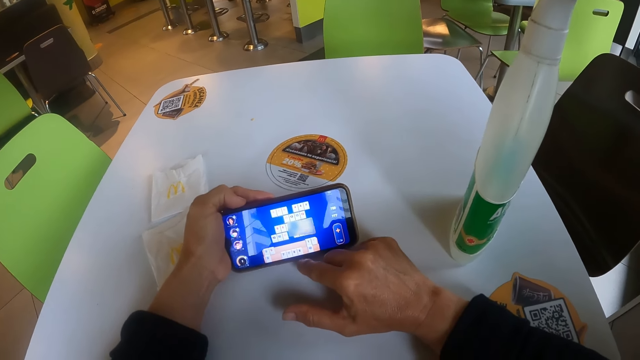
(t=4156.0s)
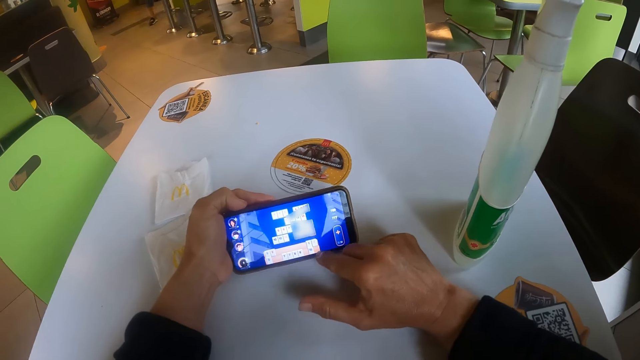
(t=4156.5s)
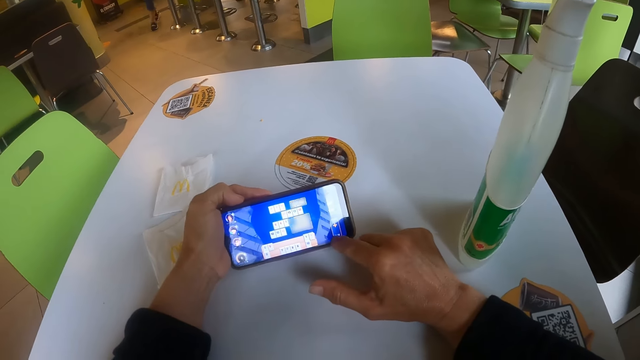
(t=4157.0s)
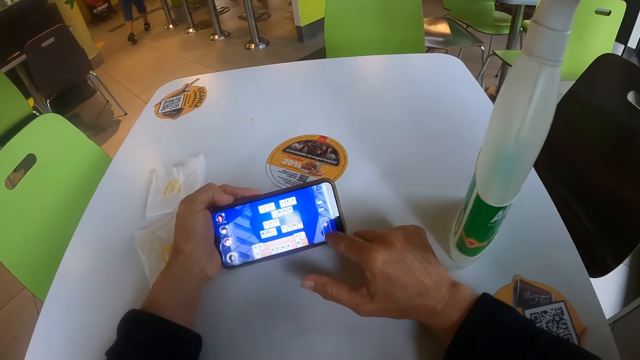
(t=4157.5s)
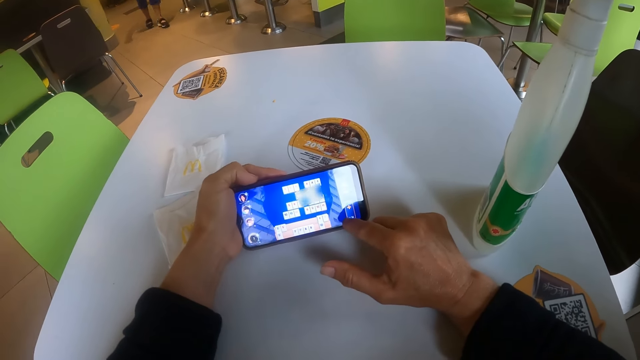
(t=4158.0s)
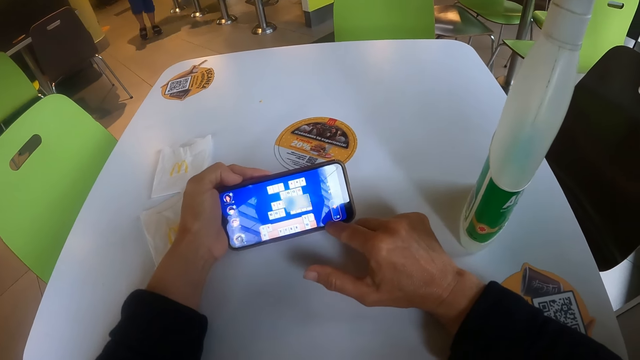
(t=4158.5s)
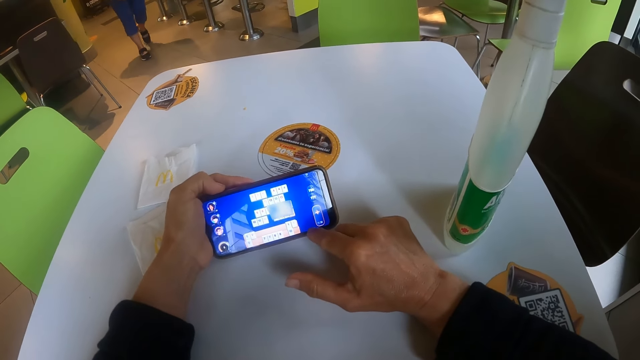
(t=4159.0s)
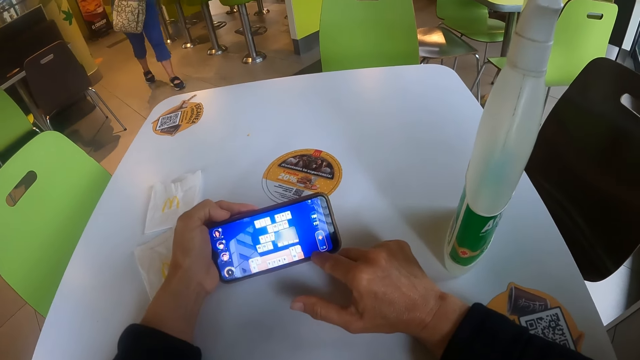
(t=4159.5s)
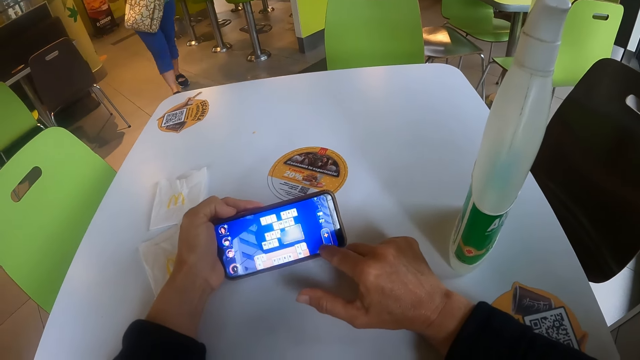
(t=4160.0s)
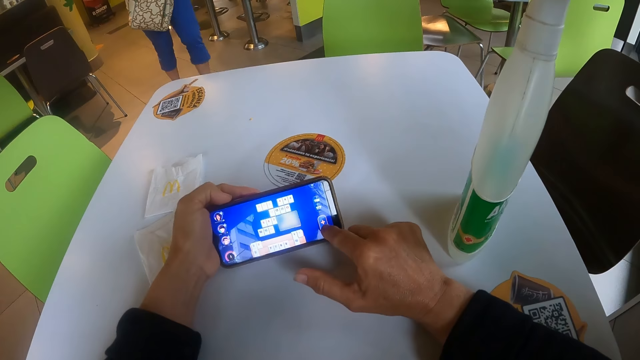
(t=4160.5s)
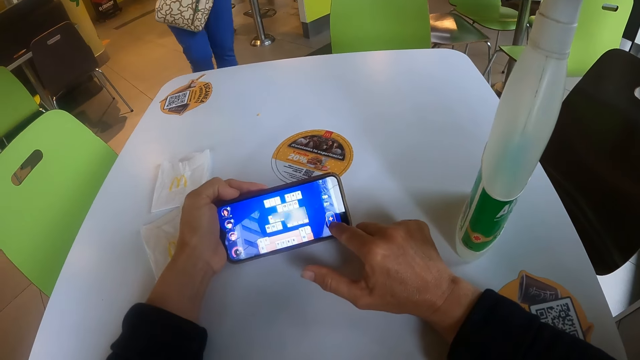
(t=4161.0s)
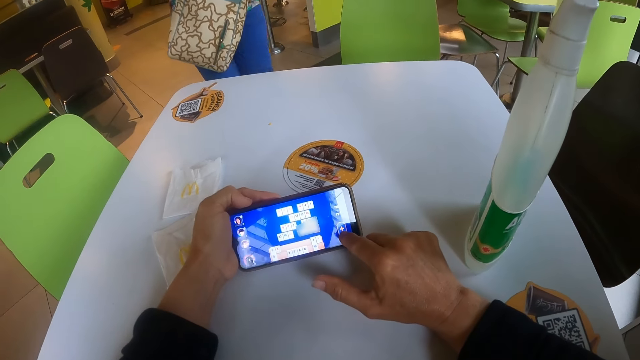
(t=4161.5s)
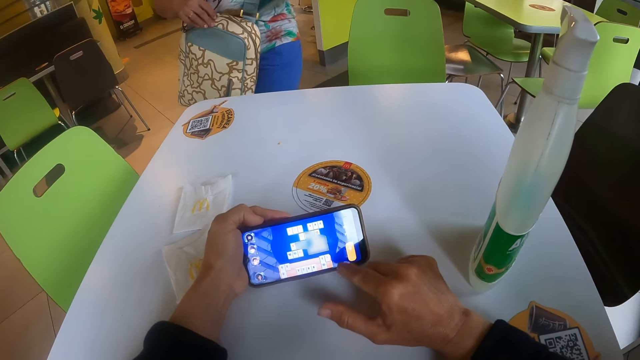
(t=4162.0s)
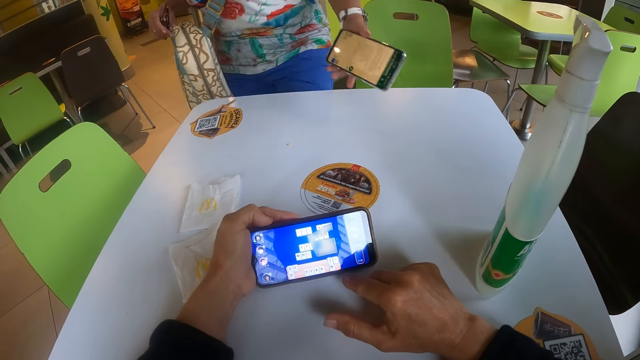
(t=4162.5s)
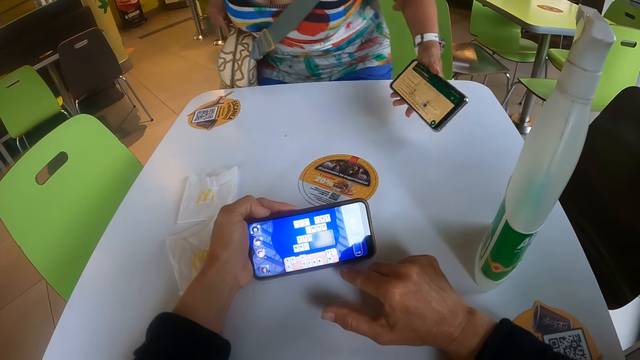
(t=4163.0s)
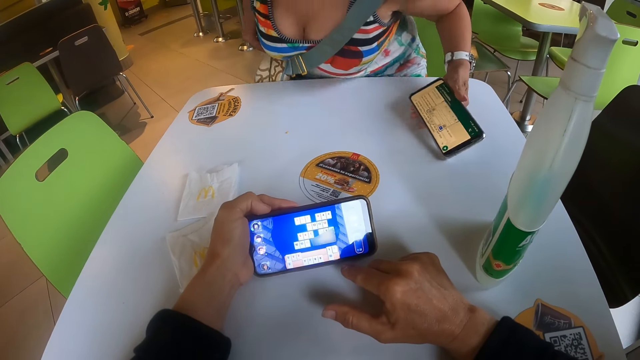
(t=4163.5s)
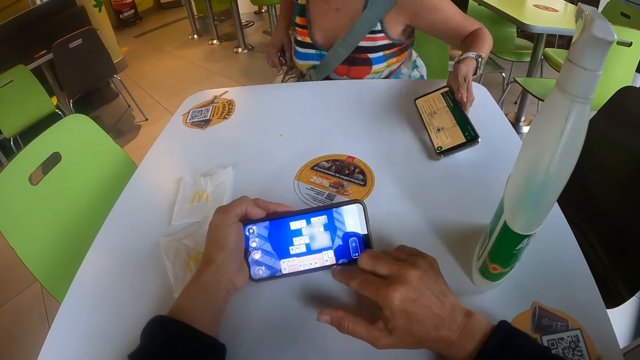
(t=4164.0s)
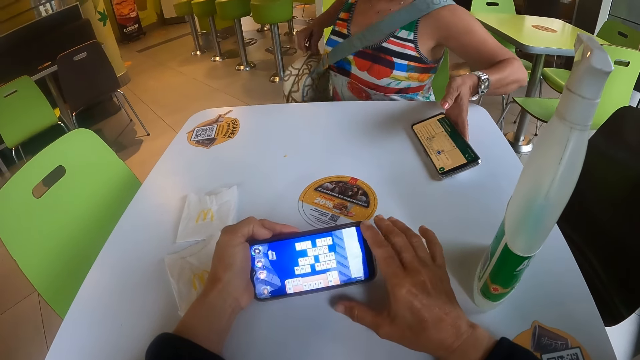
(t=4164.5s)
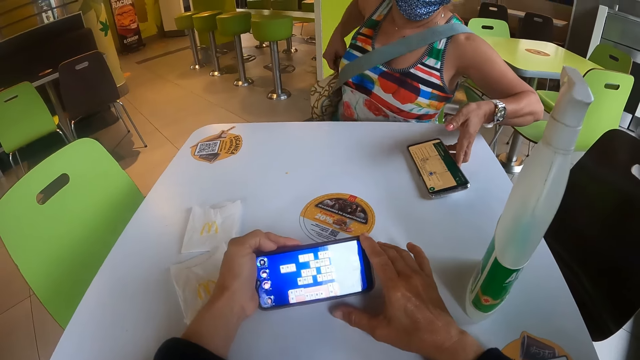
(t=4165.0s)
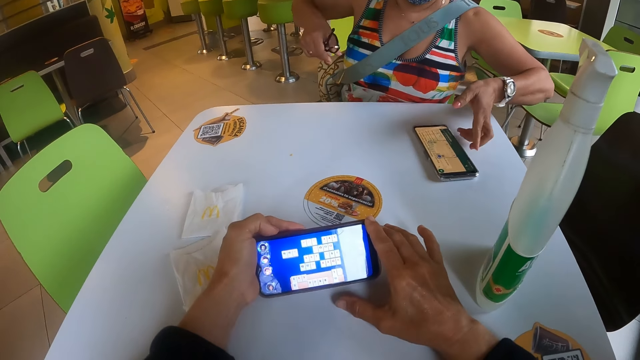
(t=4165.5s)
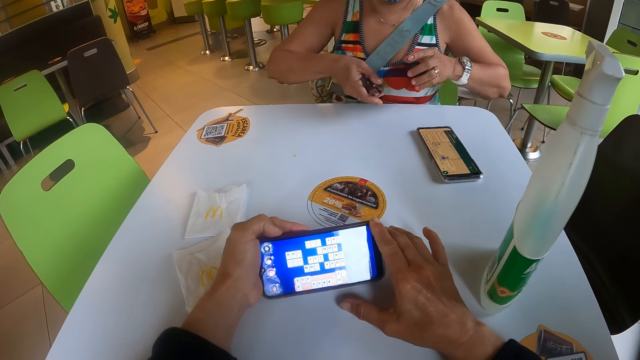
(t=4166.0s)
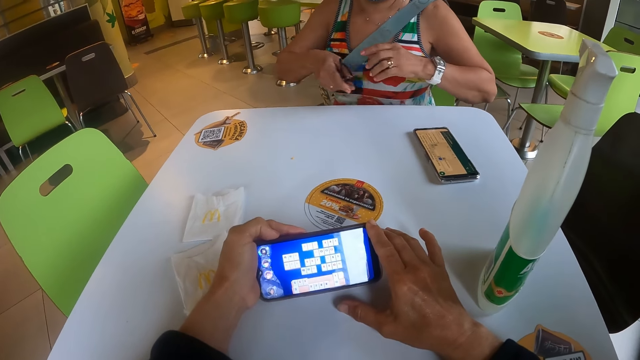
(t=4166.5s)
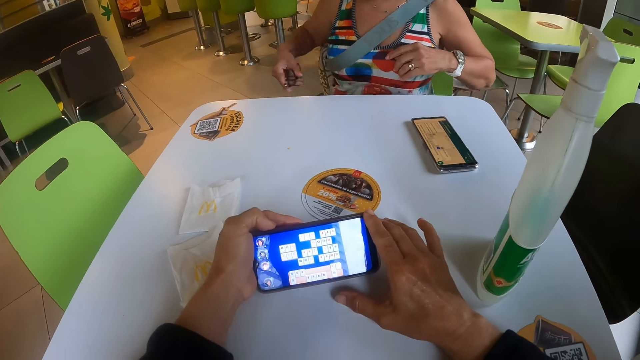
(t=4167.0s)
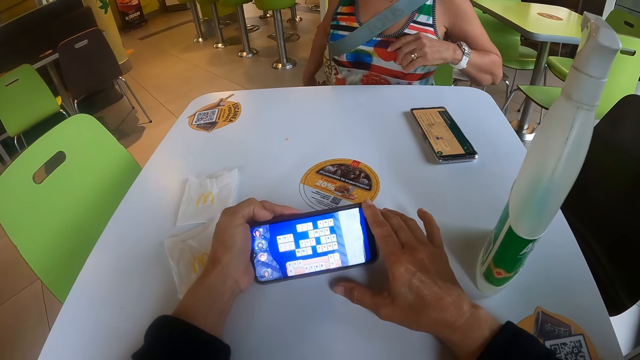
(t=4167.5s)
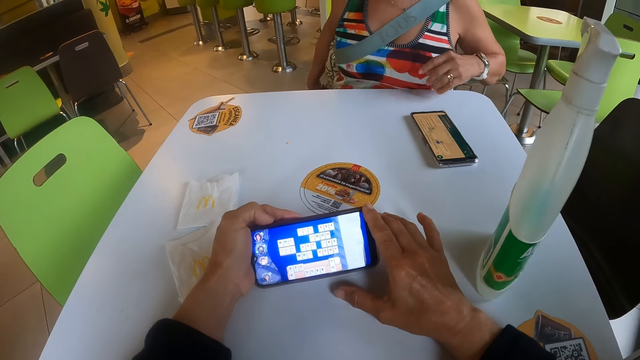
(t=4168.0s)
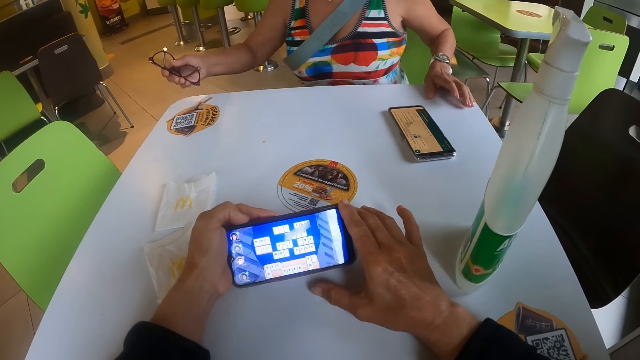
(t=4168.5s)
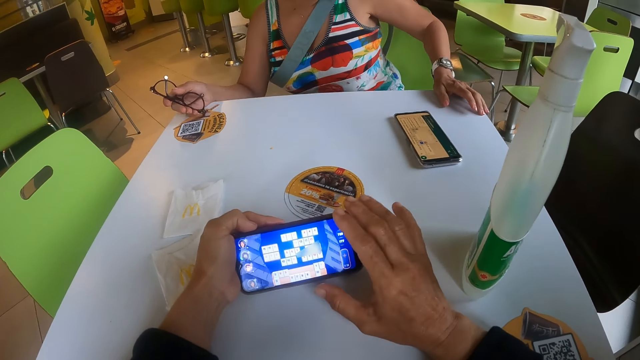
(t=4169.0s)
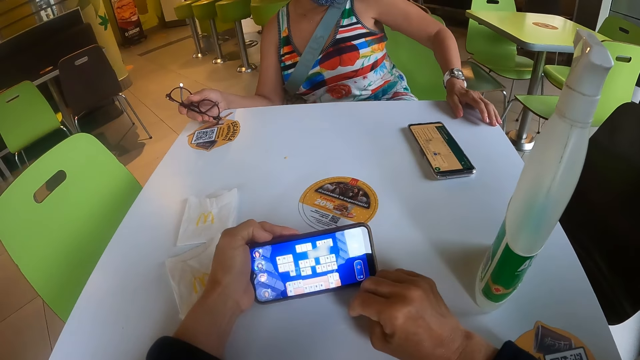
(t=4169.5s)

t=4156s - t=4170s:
The camera wearer moves their hand. A person moves around. The camera wearer touches the phone and operates the phone. The person sits on a chair and puts a phone on the table. The camera wearer looks at the phone.

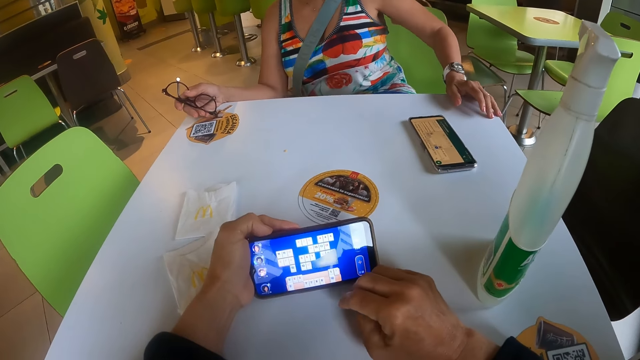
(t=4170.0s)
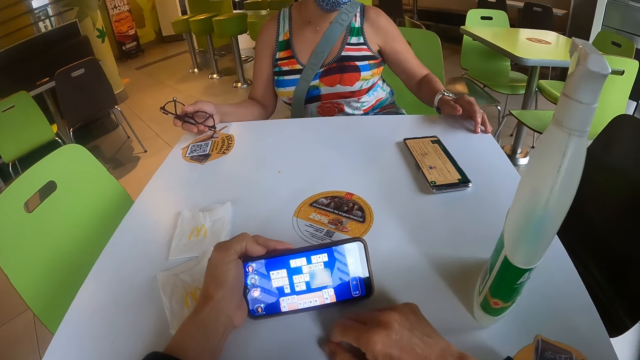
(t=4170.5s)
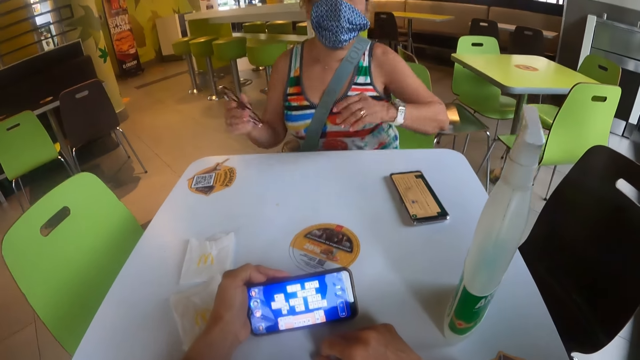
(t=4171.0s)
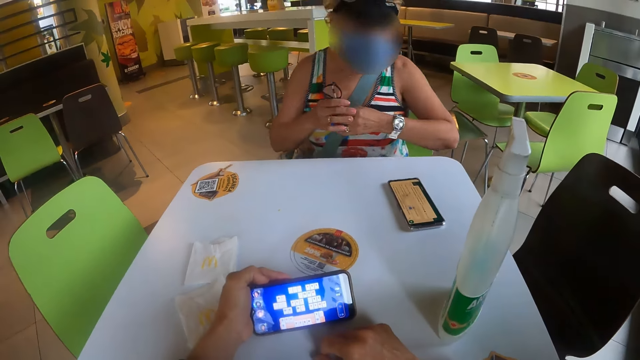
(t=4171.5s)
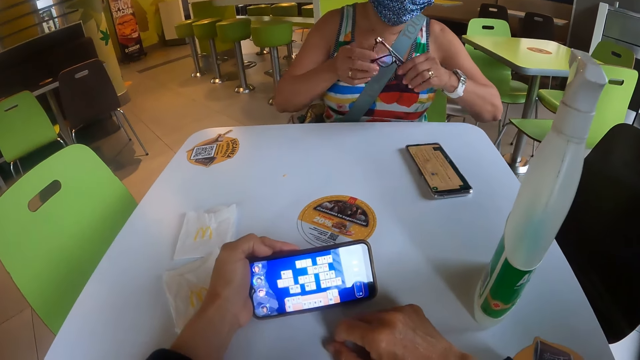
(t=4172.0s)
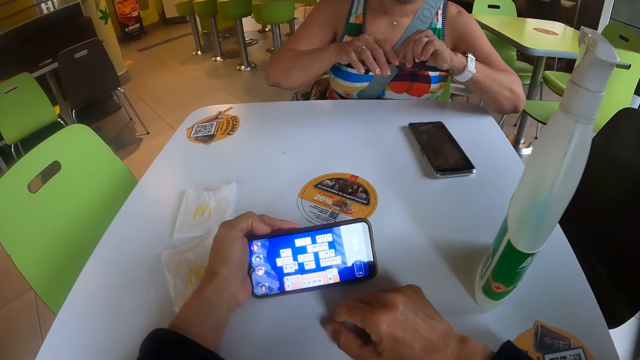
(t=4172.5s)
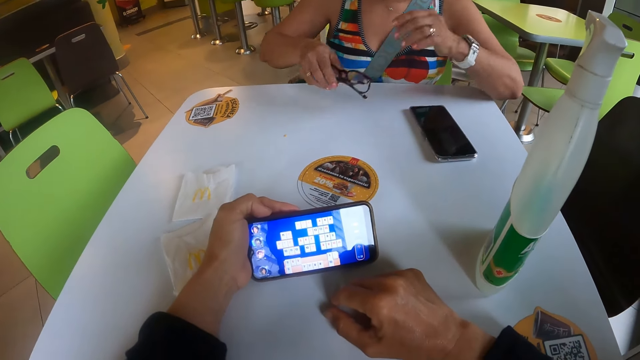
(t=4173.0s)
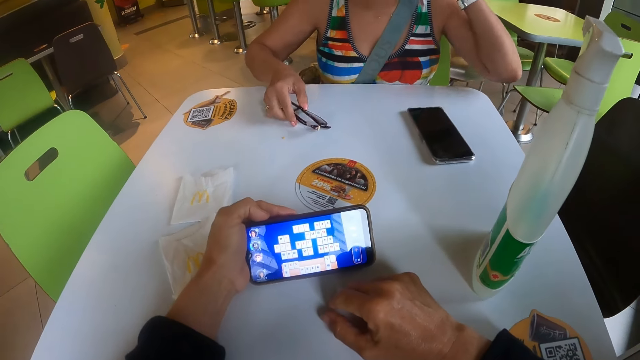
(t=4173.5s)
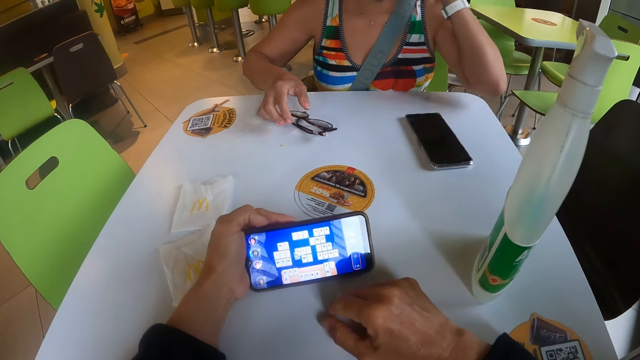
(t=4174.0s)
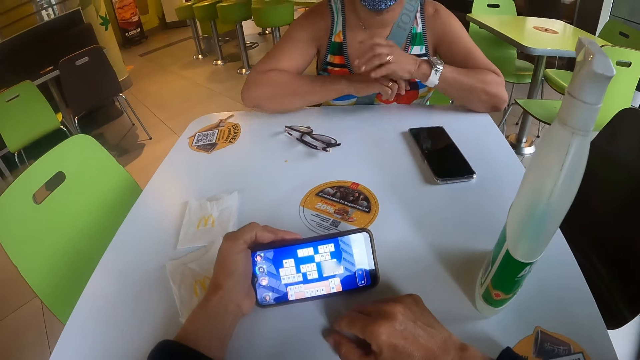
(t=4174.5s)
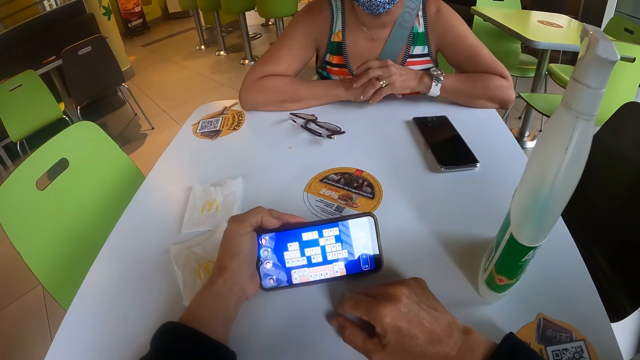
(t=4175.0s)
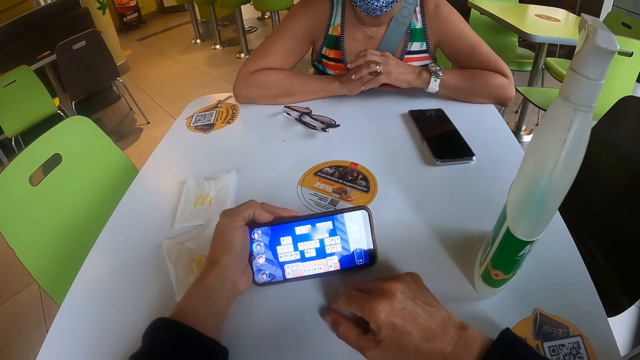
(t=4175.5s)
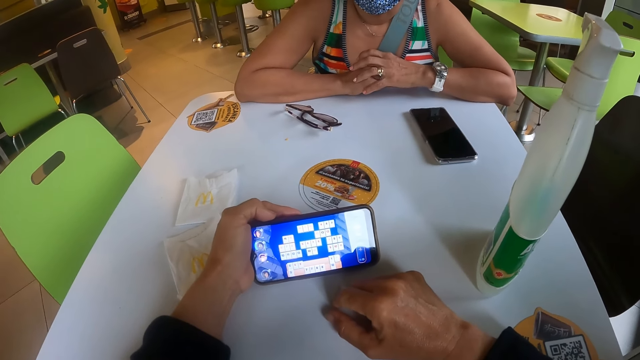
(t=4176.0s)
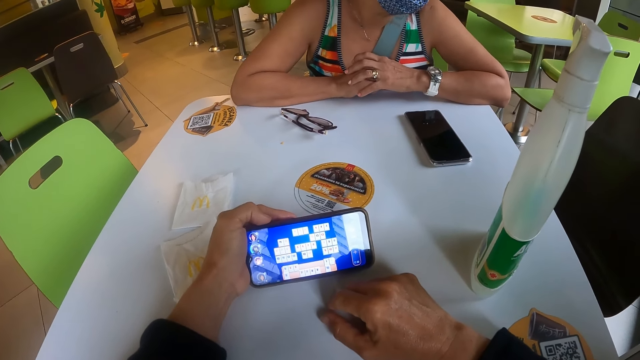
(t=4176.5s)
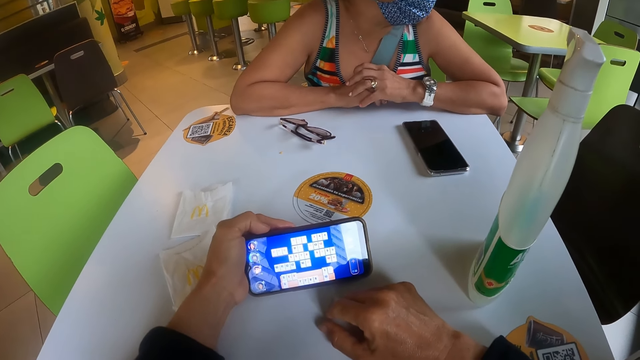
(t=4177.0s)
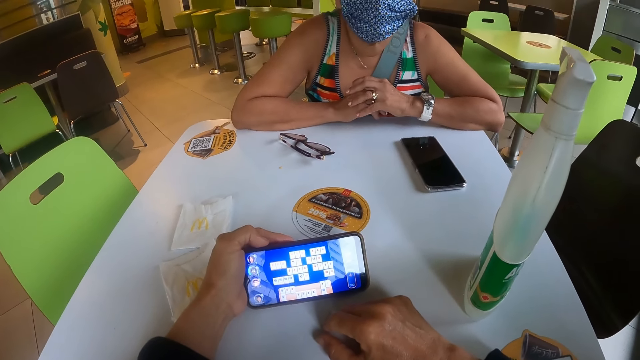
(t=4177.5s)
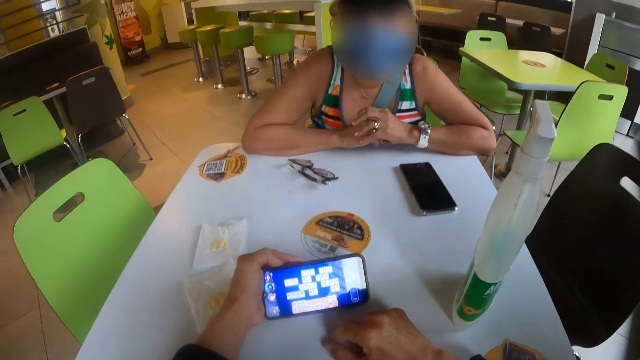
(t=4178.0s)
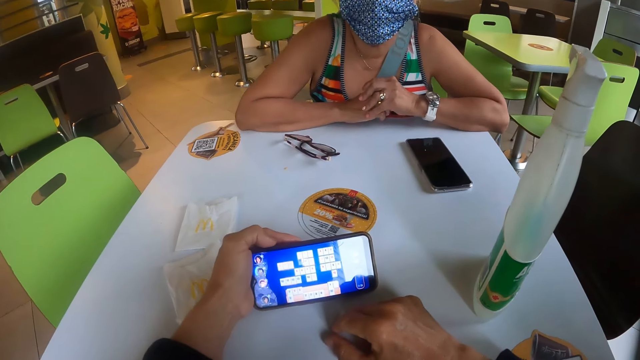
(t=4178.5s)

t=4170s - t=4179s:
The camera wearer moves their hand from the phone. A person adjusts on the chair. The camera wearer looks at the phone. The person puts sunglasses on the table and rests a hand on the table.
